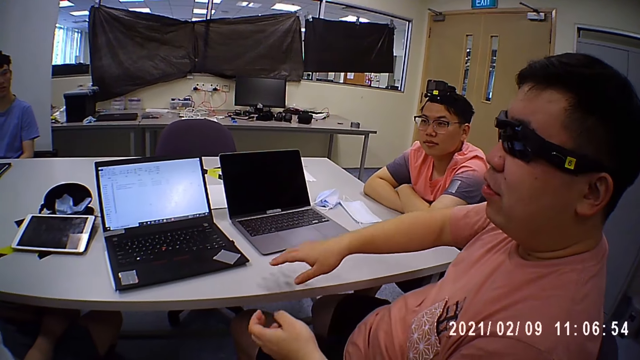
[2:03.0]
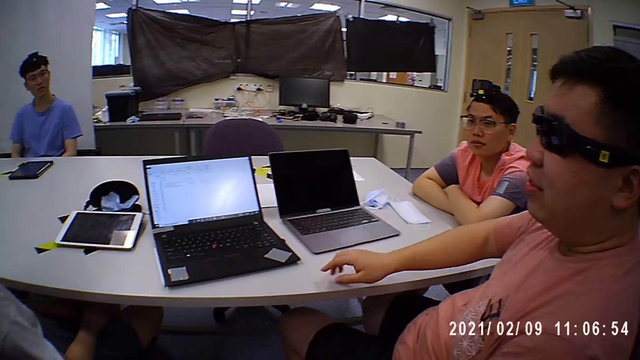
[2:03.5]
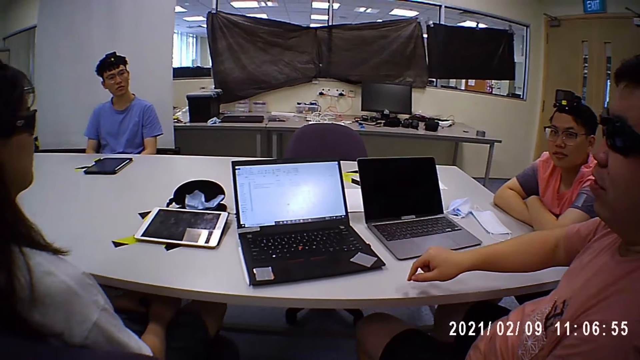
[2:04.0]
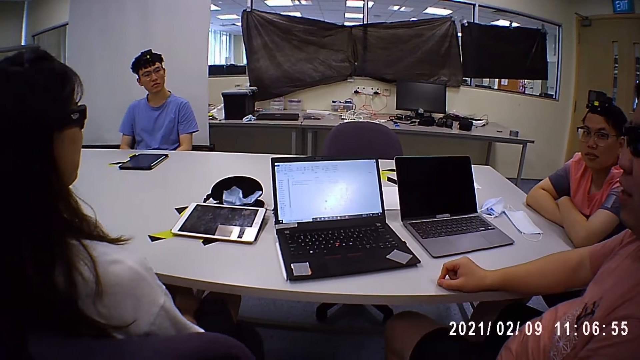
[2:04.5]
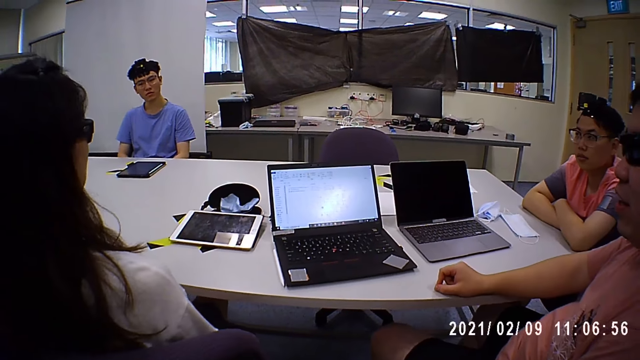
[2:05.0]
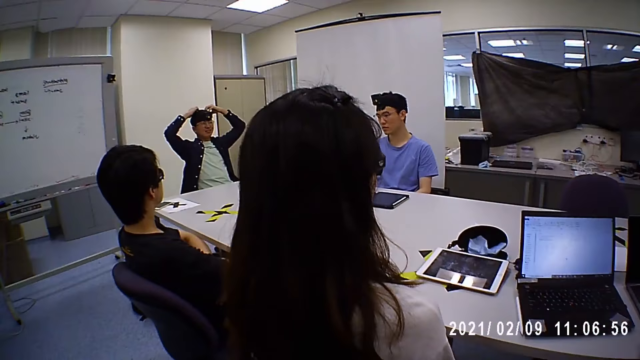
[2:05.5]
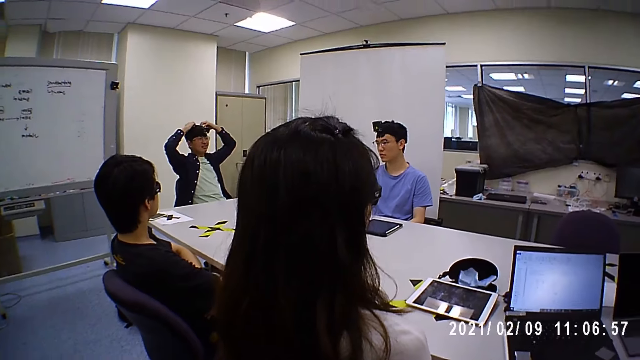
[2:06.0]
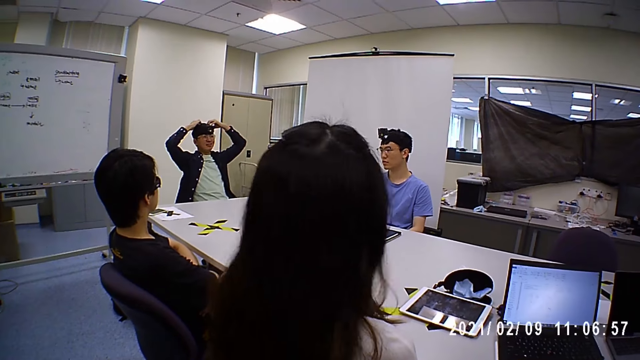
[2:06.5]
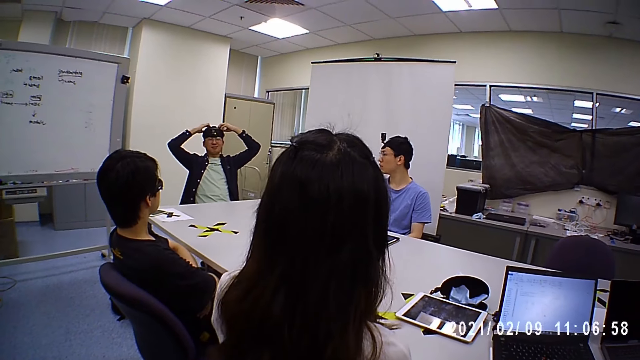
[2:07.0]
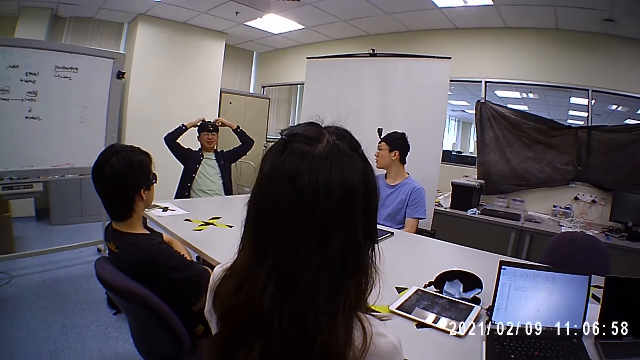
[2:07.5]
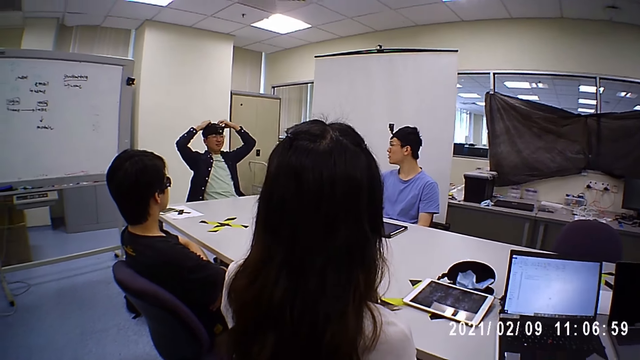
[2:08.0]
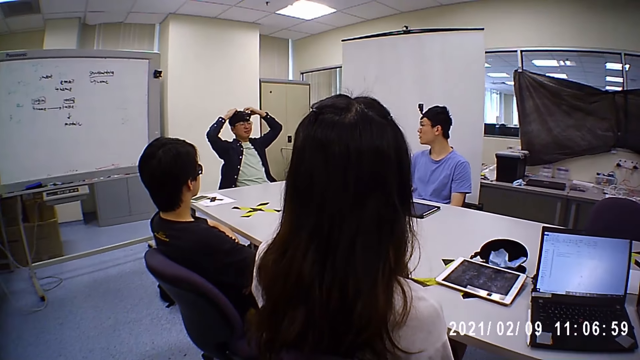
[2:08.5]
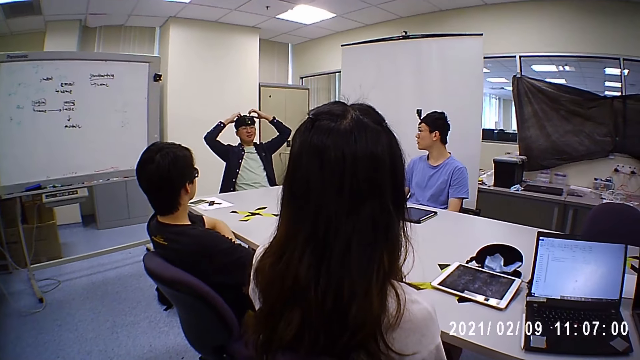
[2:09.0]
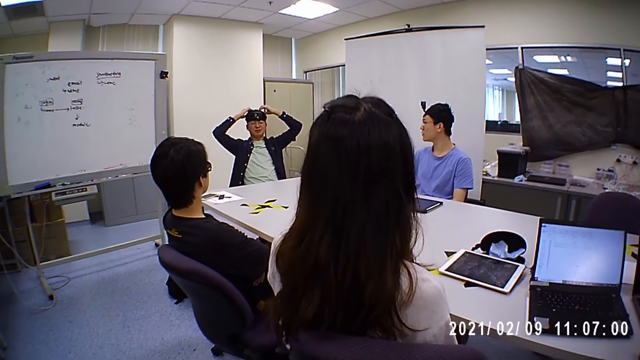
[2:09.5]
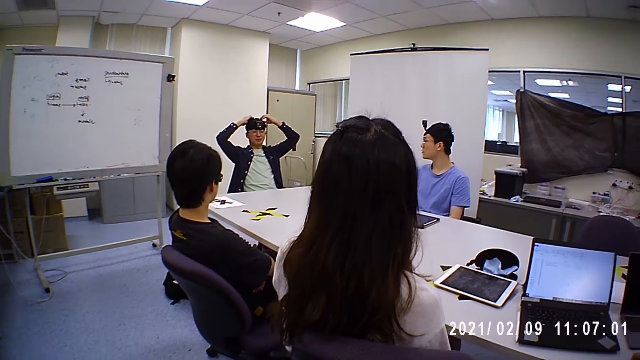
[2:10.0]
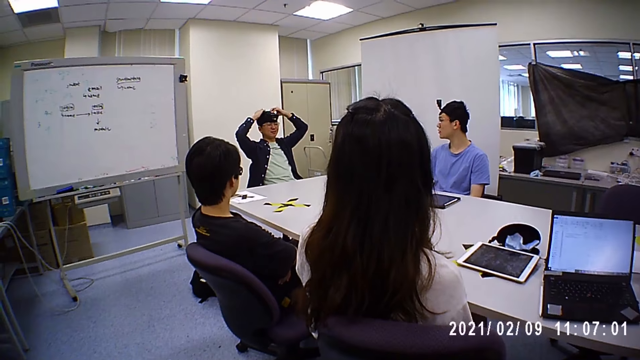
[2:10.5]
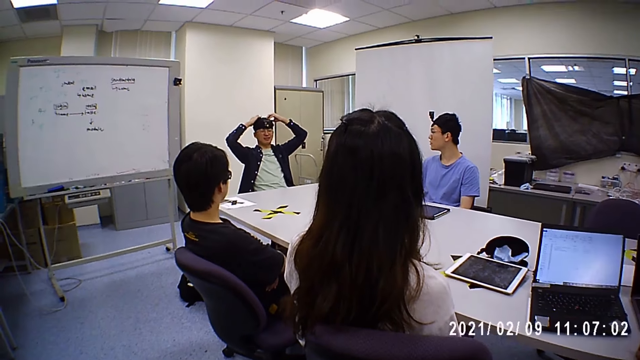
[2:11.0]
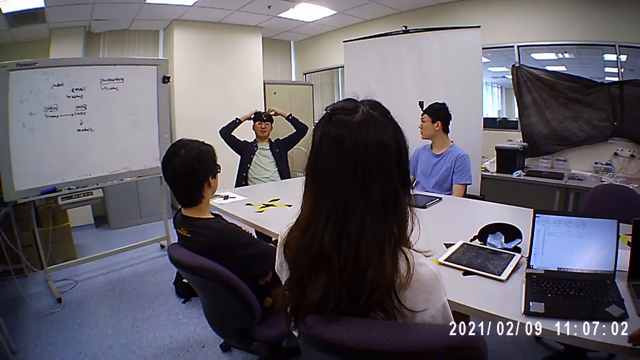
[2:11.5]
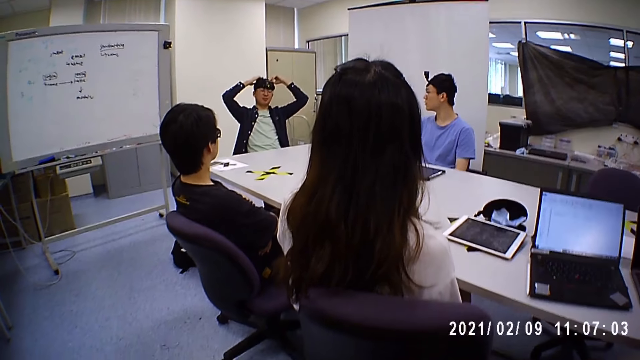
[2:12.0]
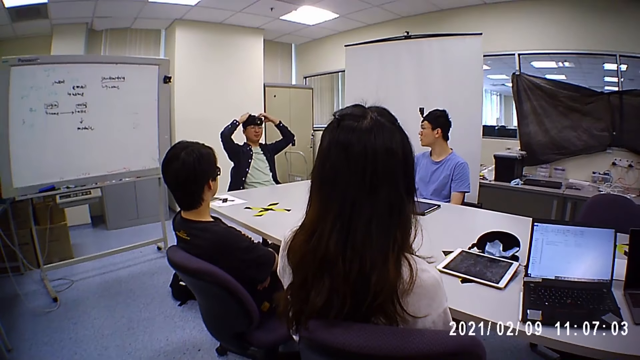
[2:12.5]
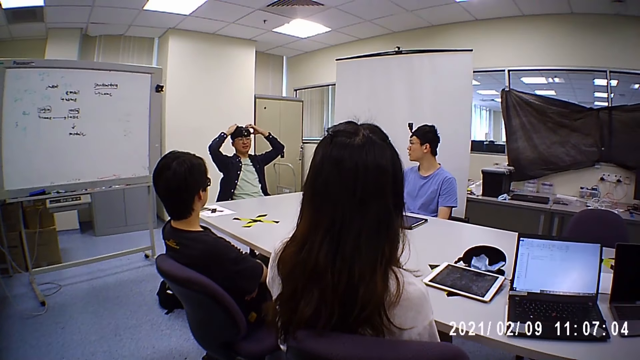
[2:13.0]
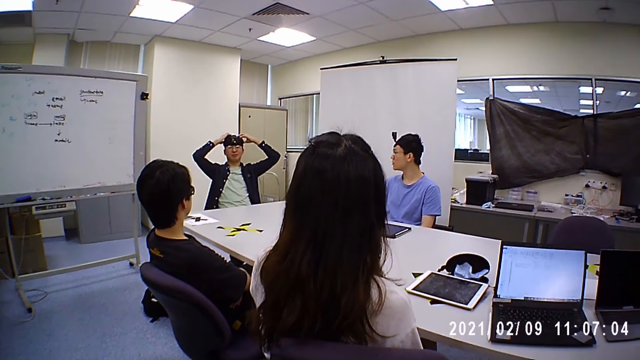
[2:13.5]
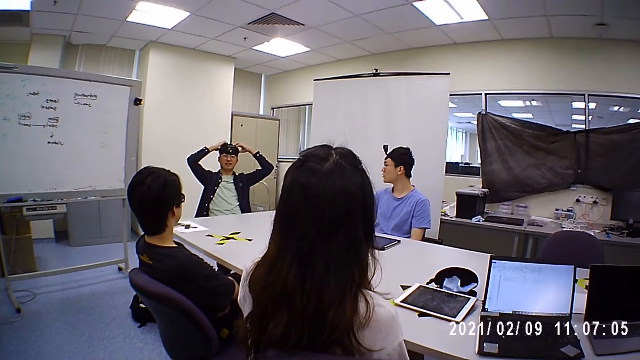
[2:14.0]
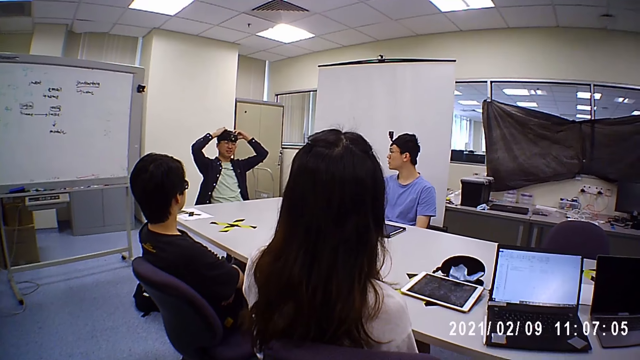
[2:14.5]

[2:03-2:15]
The third man touches the table. The first man interacts with the camera wearer and the group of people.

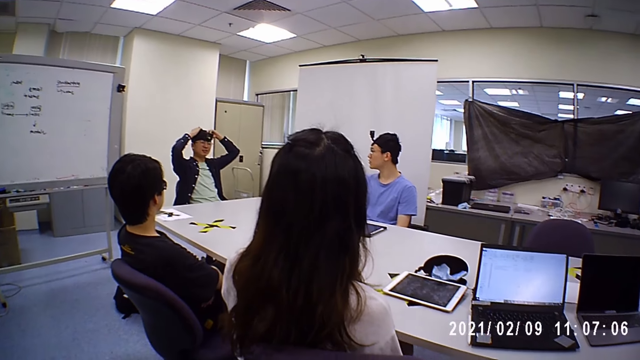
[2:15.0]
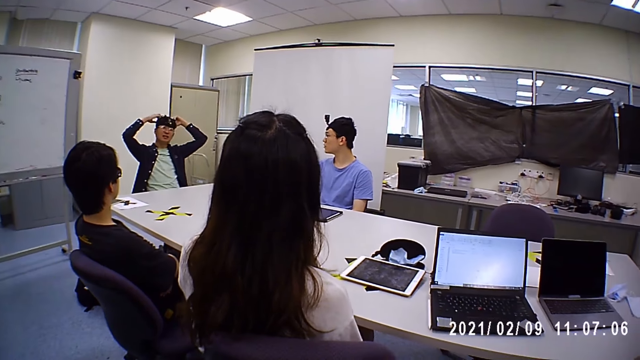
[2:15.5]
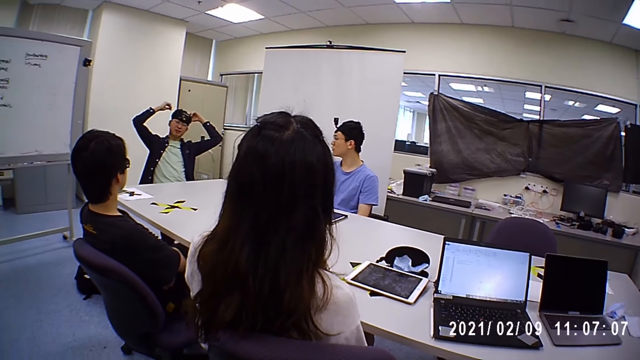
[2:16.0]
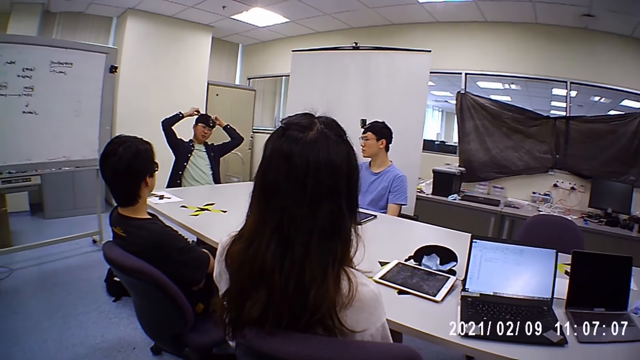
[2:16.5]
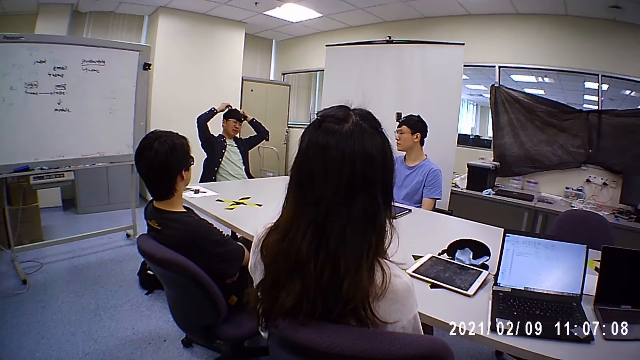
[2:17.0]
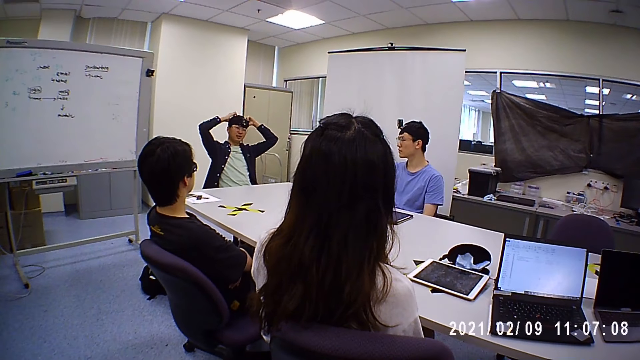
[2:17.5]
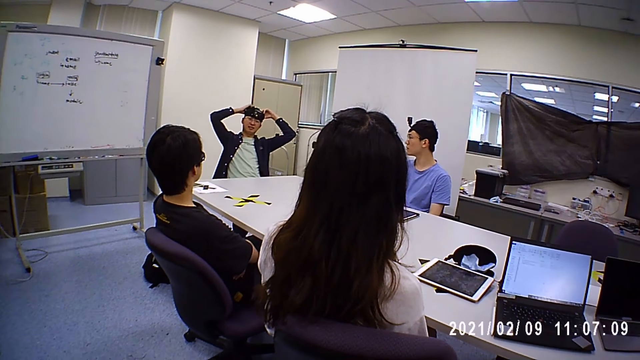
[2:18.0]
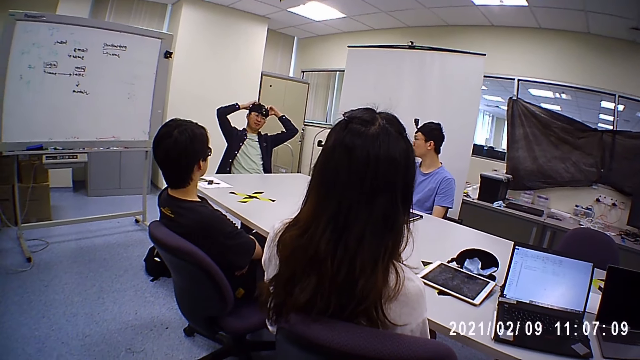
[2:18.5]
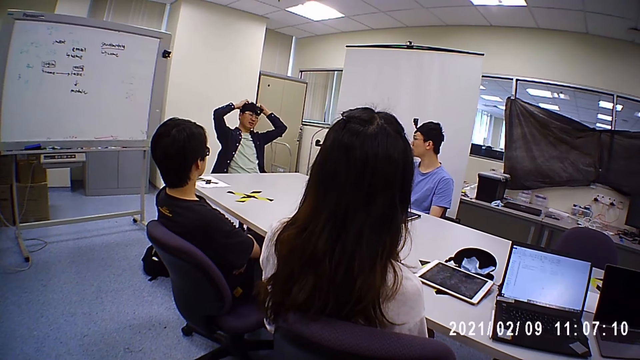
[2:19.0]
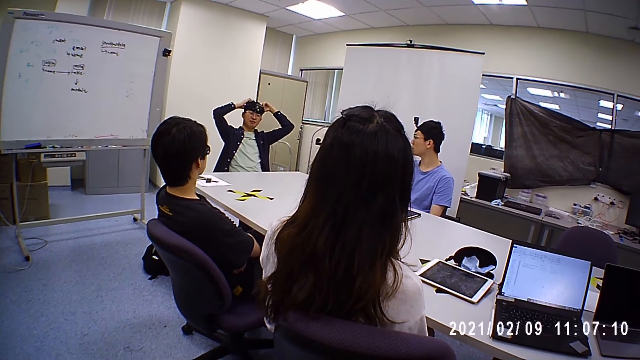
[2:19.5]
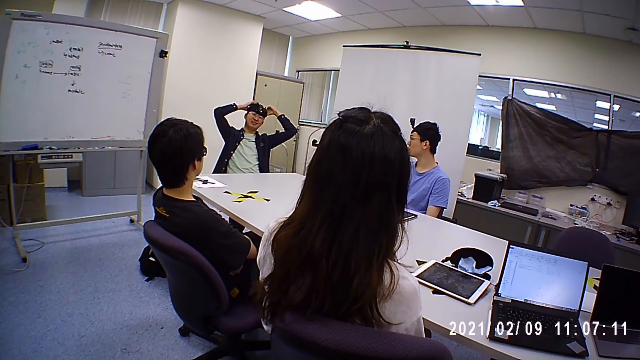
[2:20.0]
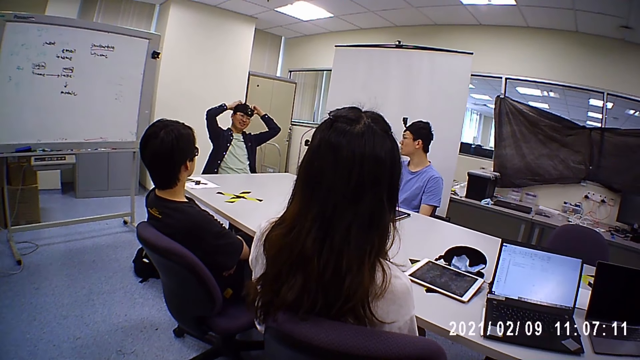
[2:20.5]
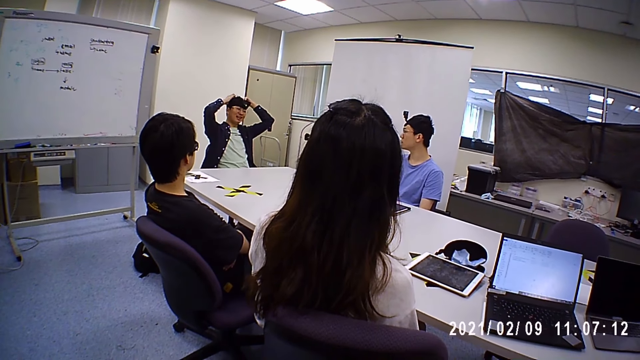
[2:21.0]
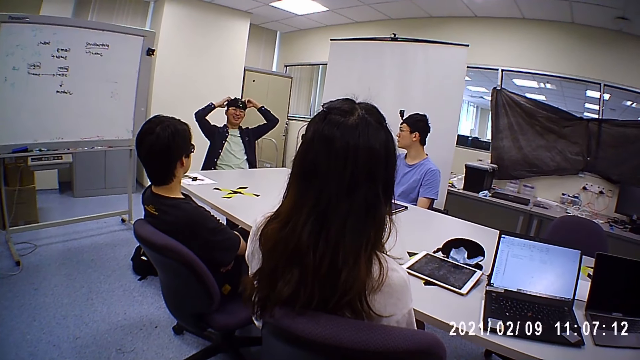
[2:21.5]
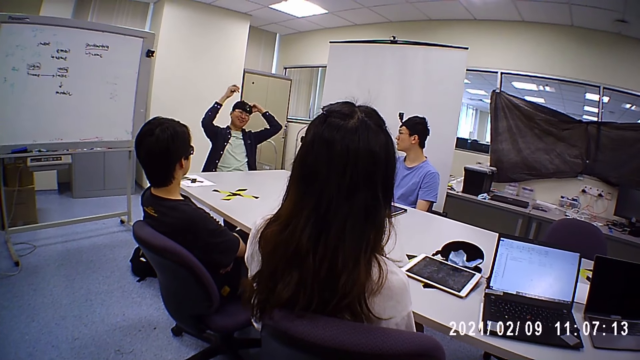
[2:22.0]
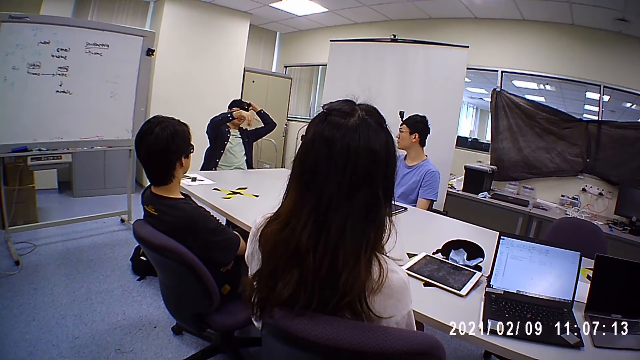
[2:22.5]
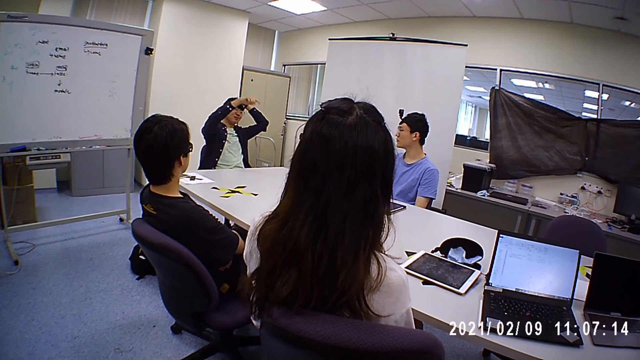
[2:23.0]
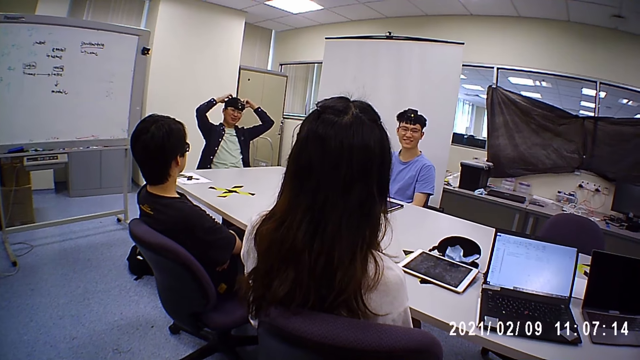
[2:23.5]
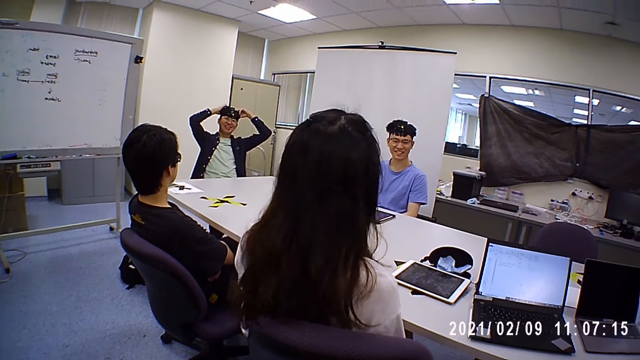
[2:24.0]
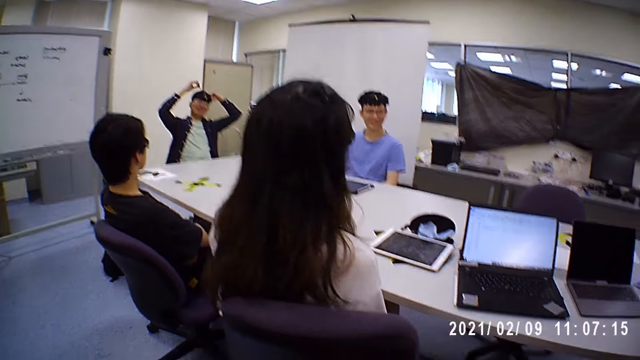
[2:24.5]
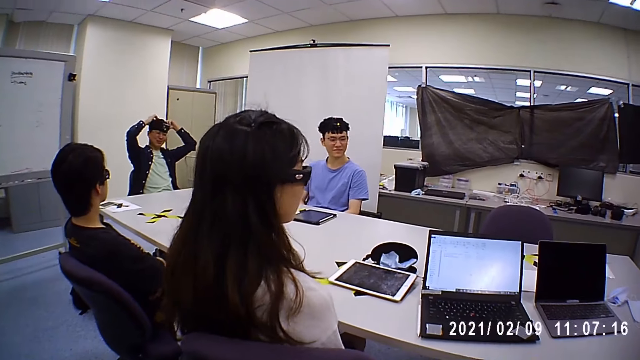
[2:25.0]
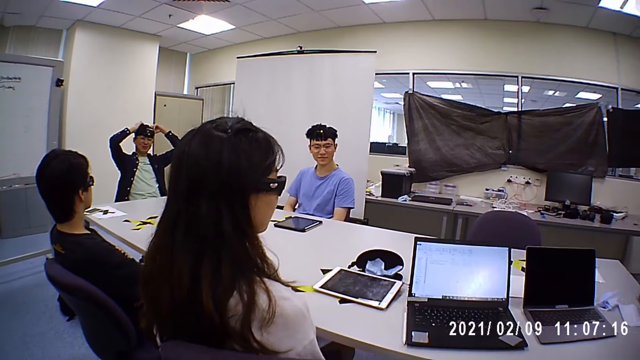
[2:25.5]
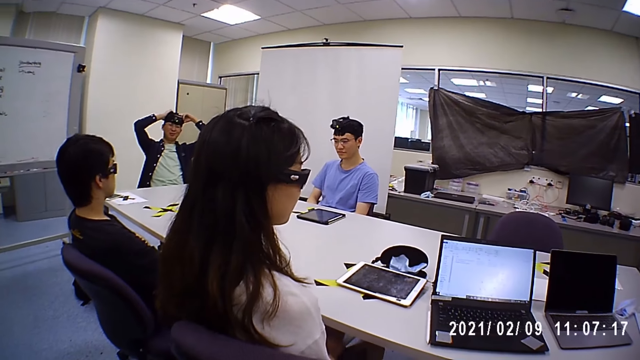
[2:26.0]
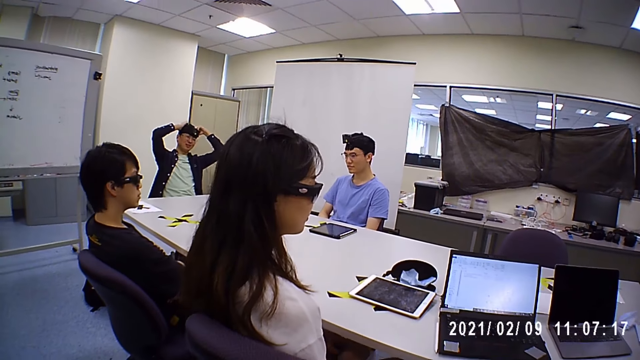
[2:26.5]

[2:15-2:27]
The first man signs and touches his head.
